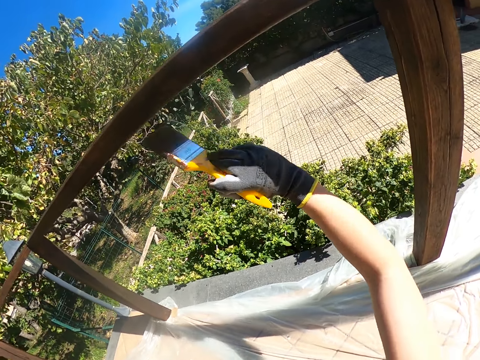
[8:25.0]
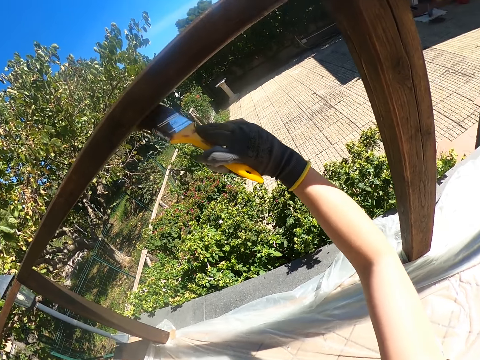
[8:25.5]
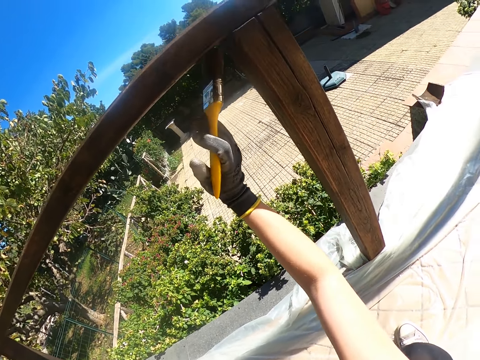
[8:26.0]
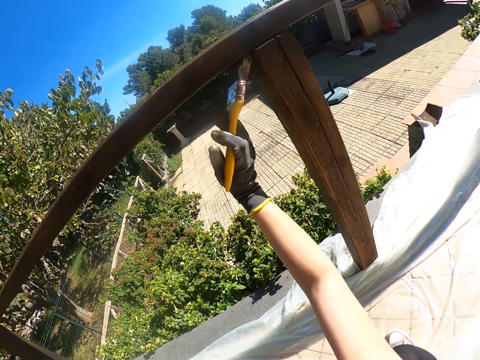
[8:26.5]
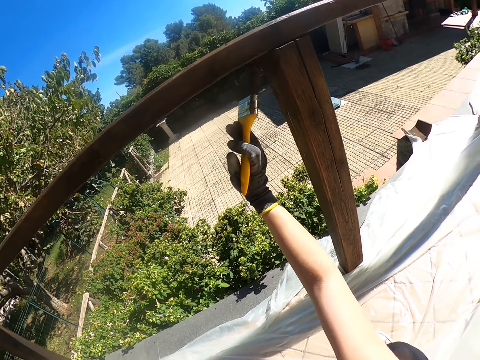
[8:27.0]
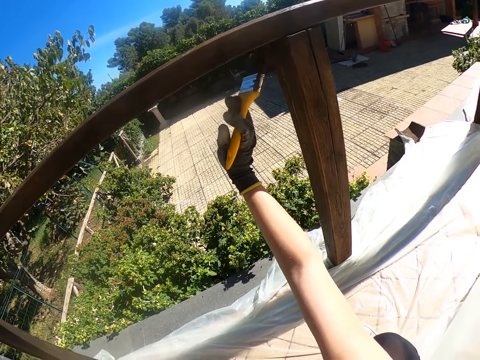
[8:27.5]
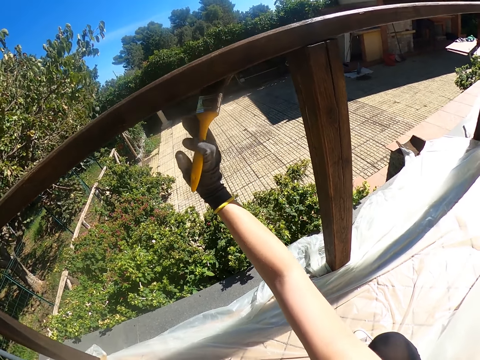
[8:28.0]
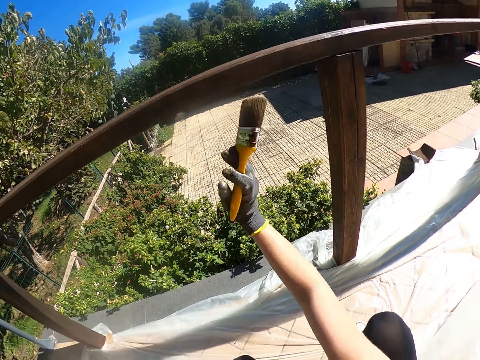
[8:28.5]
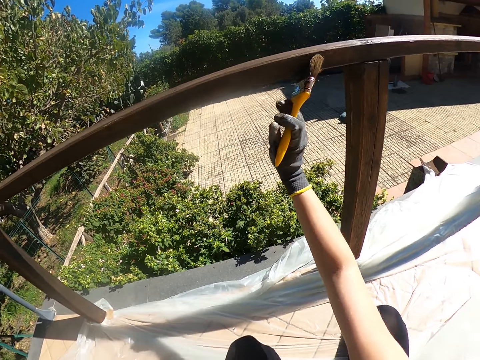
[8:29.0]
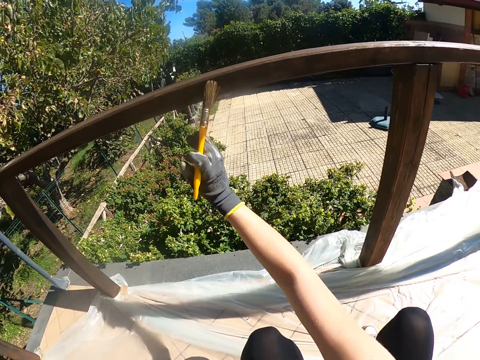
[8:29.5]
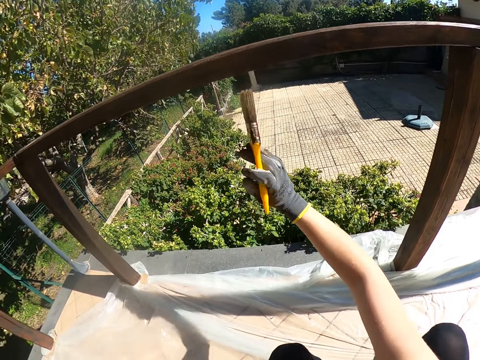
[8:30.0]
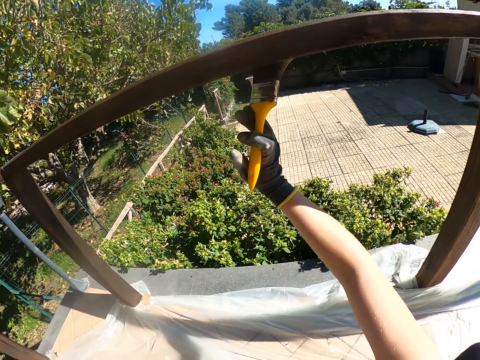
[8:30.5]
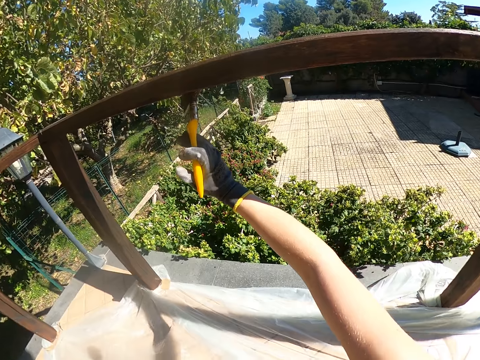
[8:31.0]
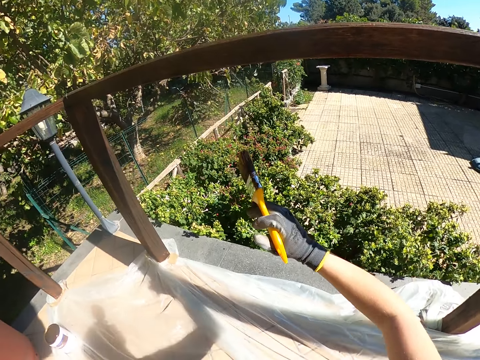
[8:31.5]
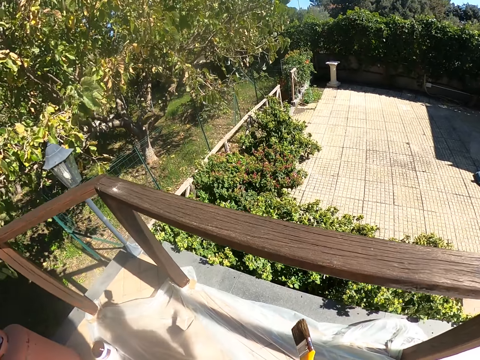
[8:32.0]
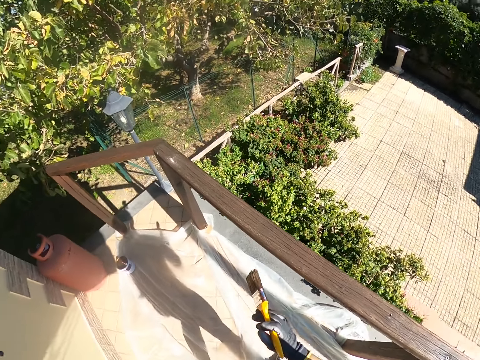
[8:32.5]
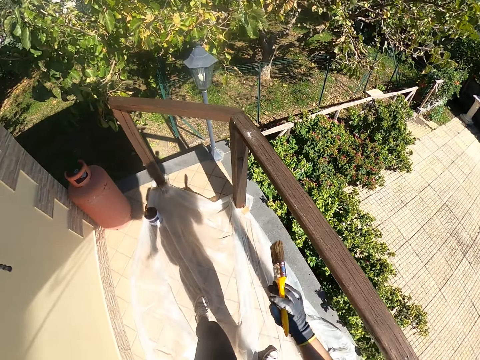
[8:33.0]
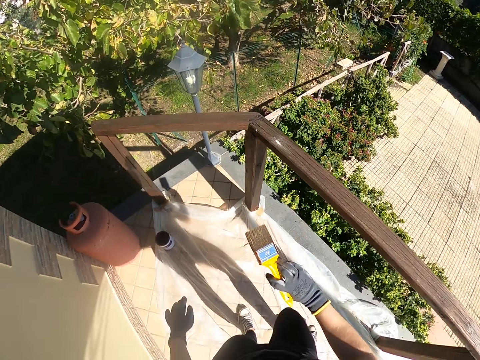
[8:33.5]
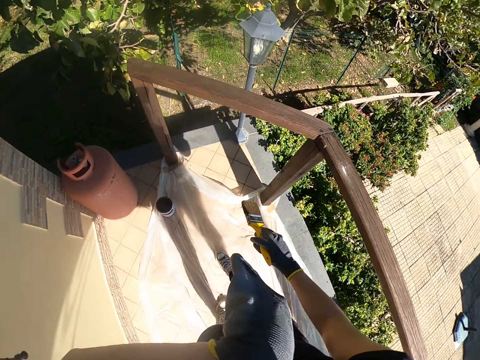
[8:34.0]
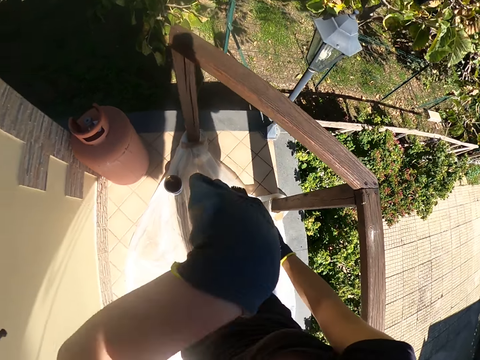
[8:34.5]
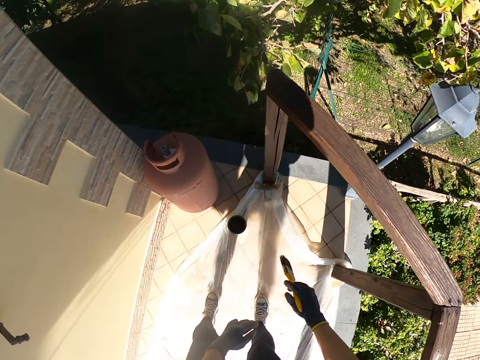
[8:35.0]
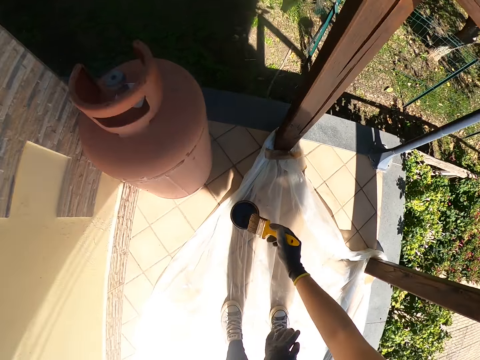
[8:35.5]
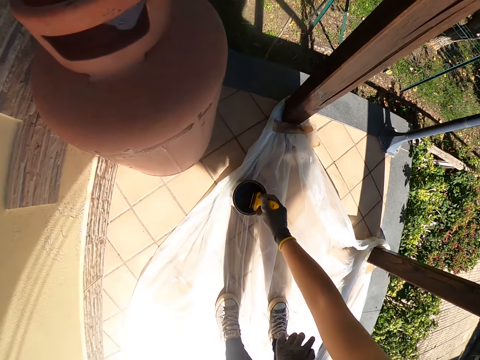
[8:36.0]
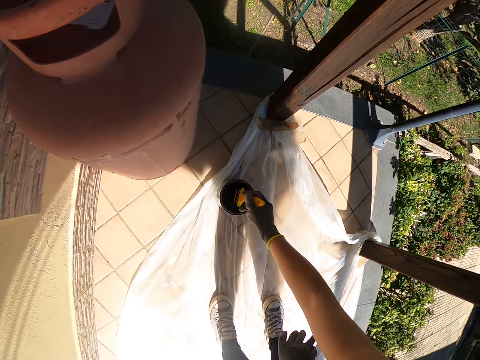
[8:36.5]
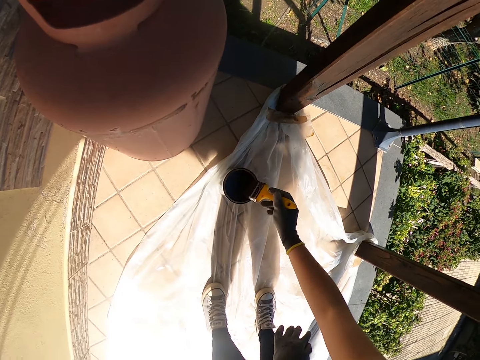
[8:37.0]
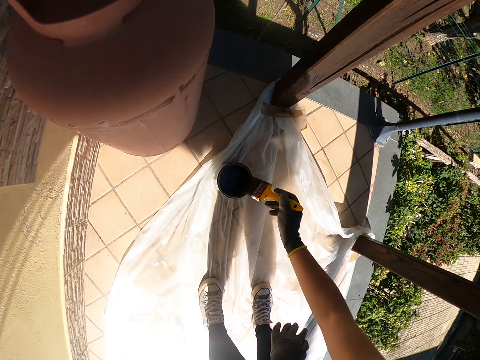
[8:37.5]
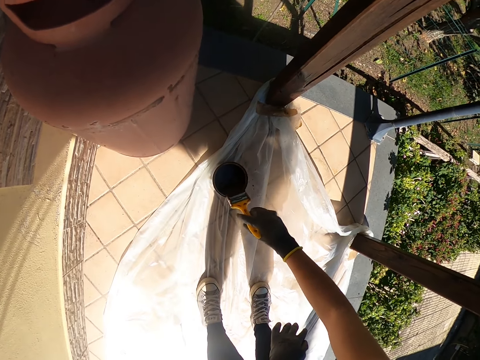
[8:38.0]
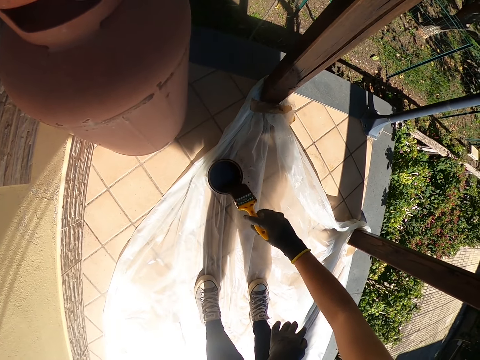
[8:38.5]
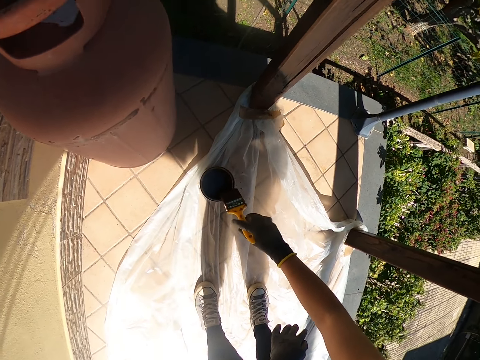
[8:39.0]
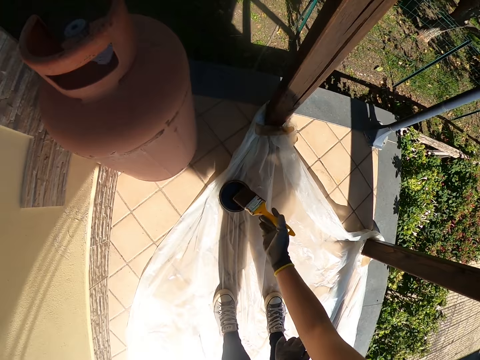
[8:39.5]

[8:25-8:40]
The camera wearer paints the junction of the crossbar and the timber. She paints the middle of the crossbar. She stands up. She walks towards the paint container. She raises her left hand. She walks around the verandah. She scratches her face with her left hand. She drops her left hand. She bends towards the paint container. She dips the yellow paint brush into the paint container. She rubs the yellow paint brush on the brim of the paint container. She drains excess paint from the brush.

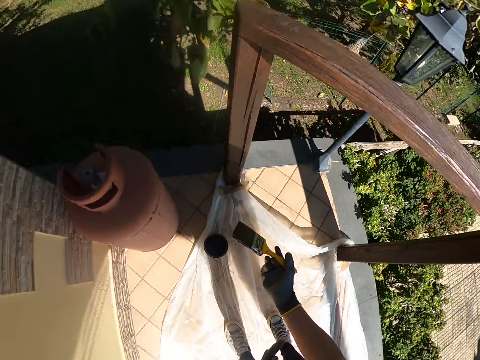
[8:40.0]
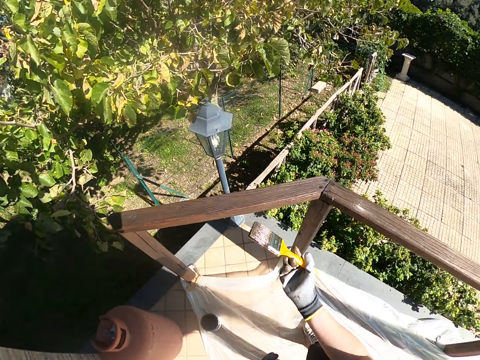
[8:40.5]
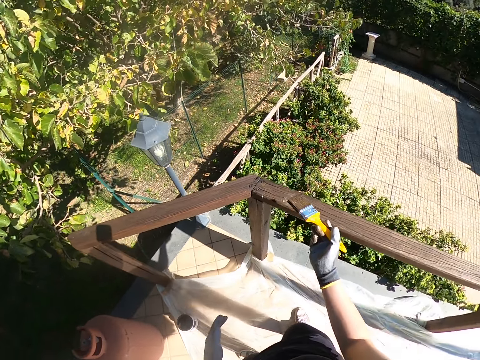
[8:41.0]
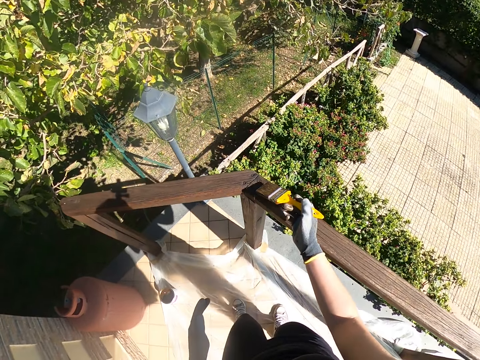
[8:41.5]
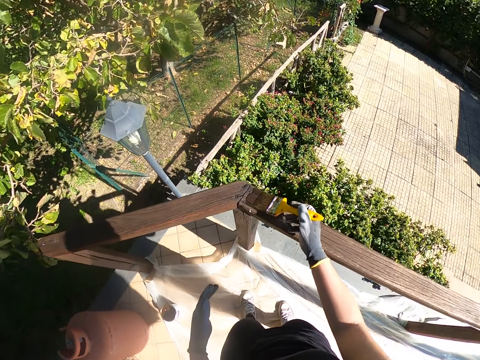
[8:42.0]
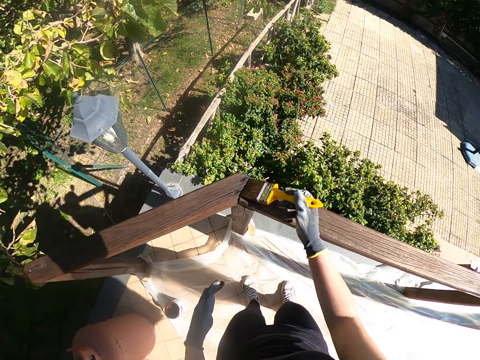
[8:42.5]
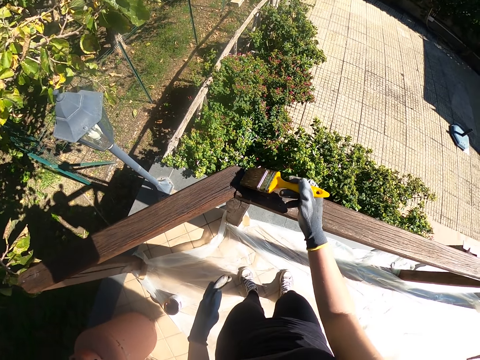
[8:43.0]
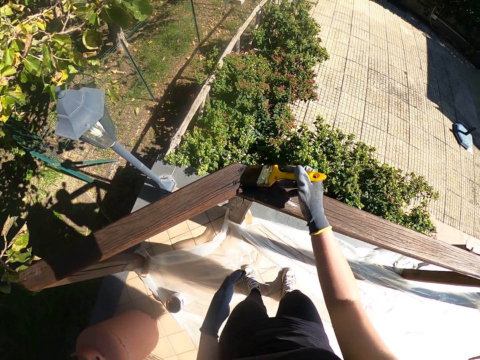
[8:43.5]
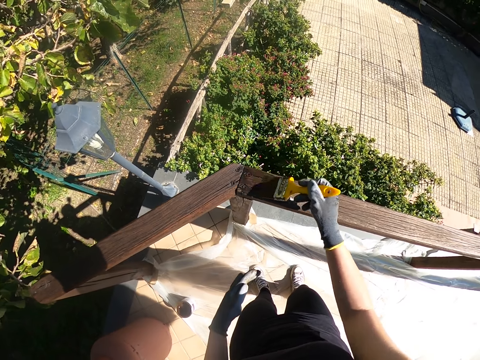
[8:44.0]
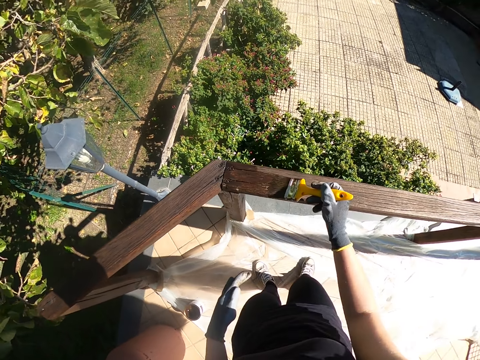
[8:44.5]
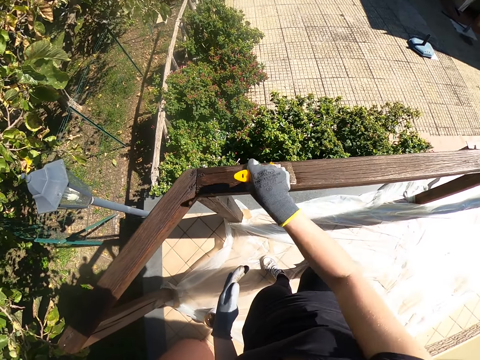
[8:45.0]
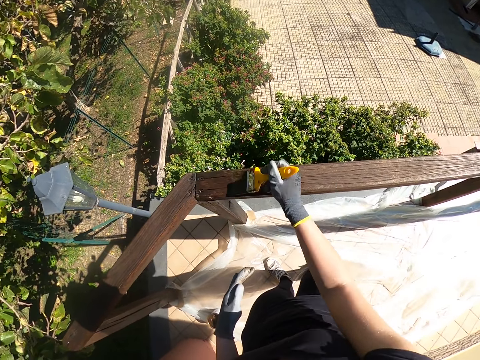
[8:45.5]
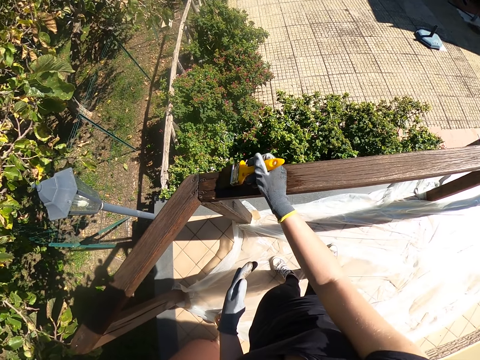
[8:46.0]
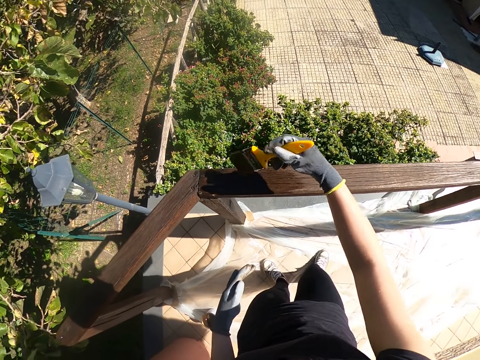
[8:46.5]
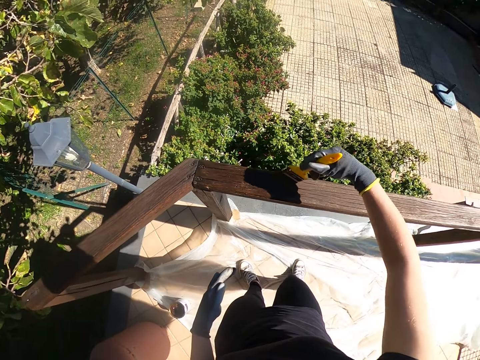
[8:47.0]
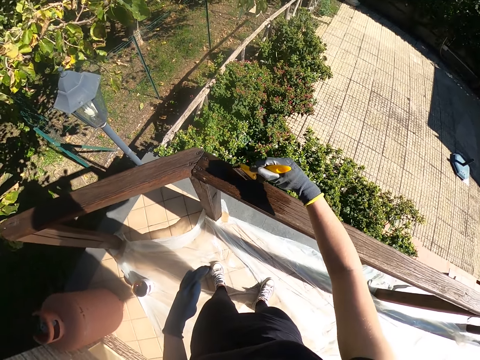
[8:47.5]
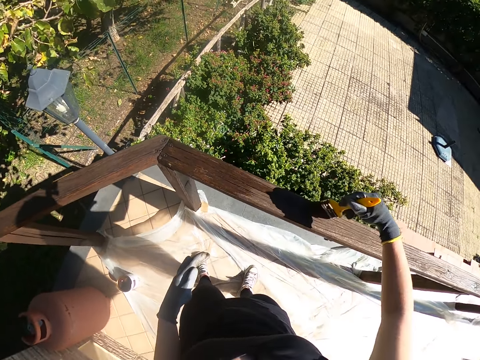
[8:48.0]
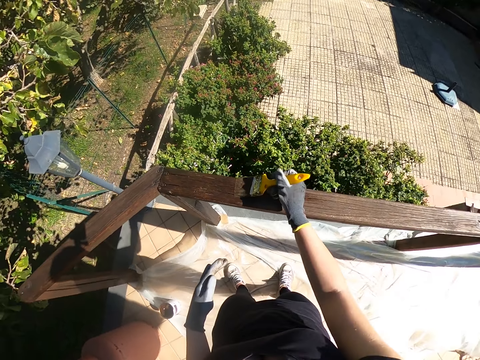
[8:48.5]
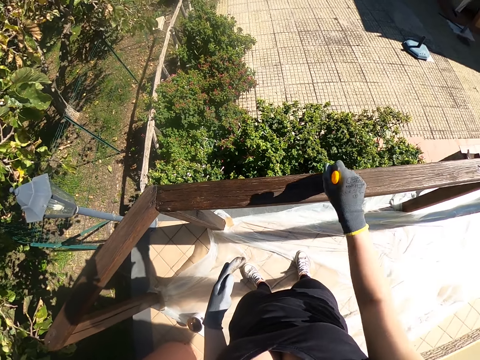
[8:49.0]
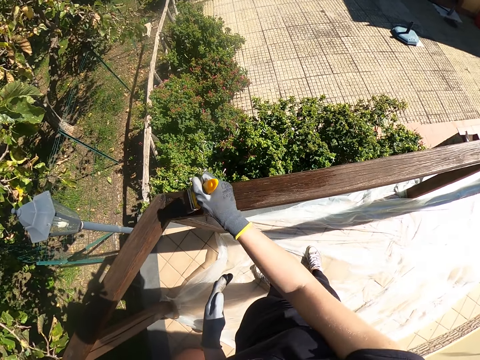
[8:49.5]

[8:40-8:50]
The camera wearer stands up from the paint point. They move towards the balcony railing. They paint the junction of the crossbar and the timber. They paint the upper part of the crossbar.
